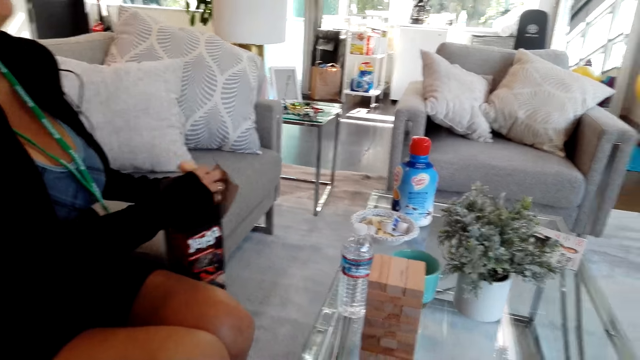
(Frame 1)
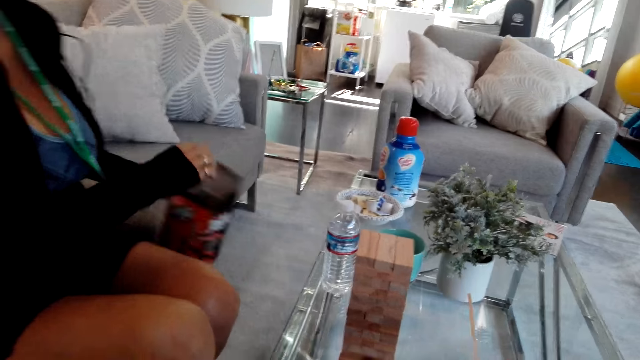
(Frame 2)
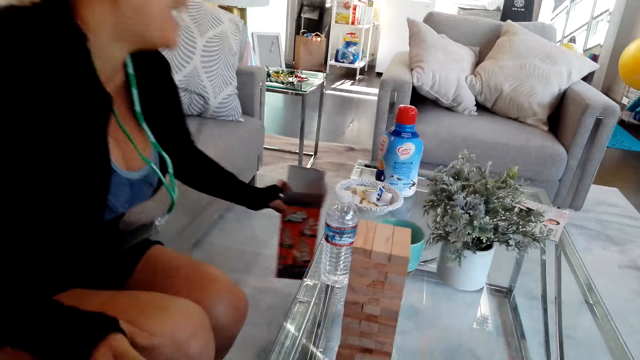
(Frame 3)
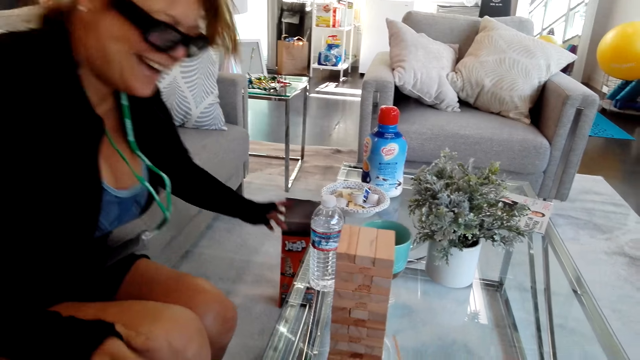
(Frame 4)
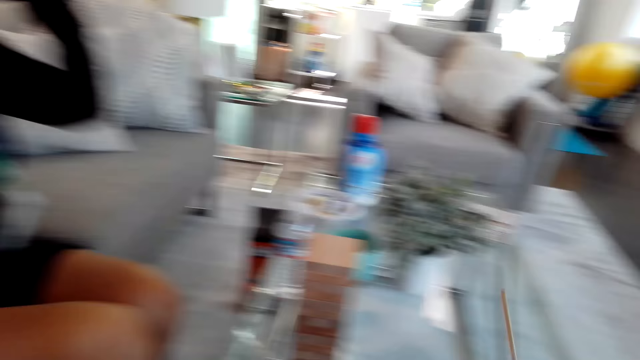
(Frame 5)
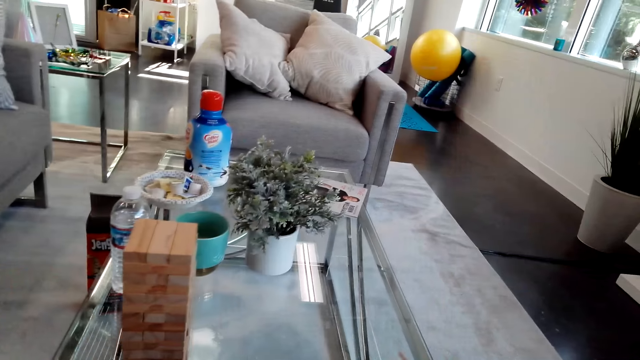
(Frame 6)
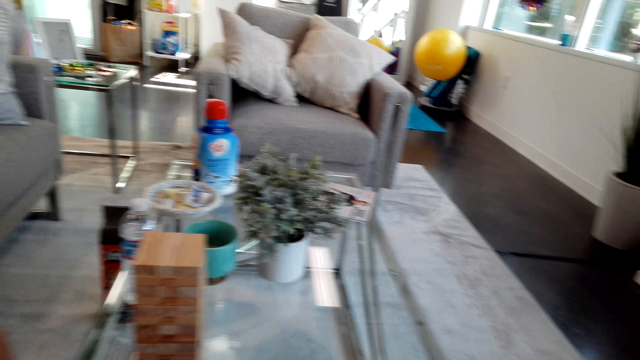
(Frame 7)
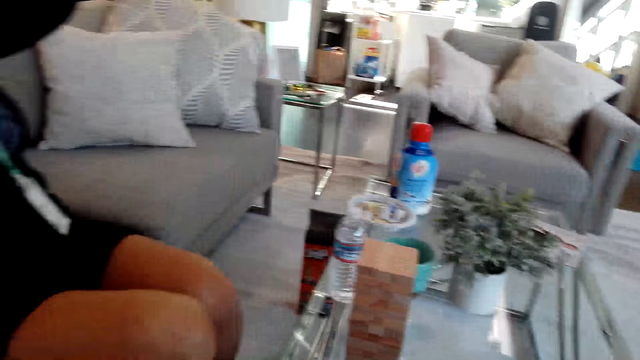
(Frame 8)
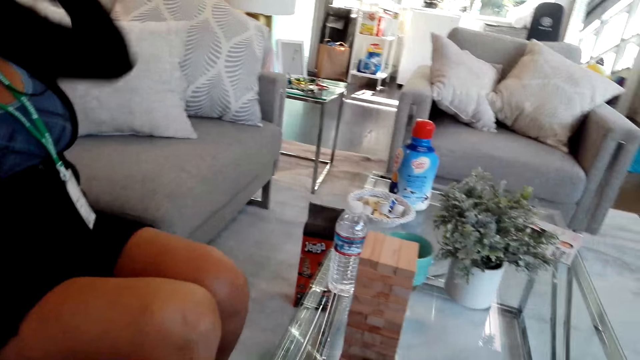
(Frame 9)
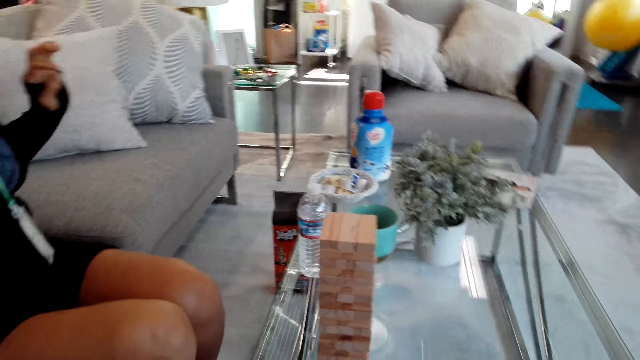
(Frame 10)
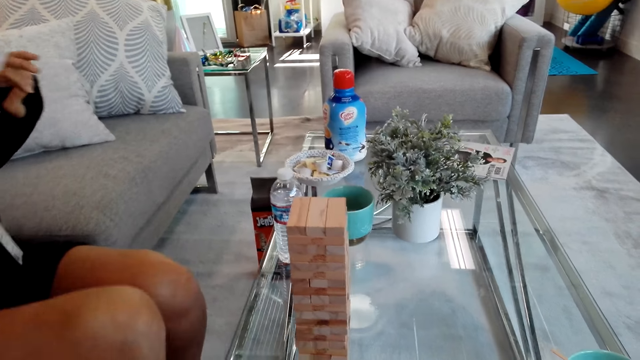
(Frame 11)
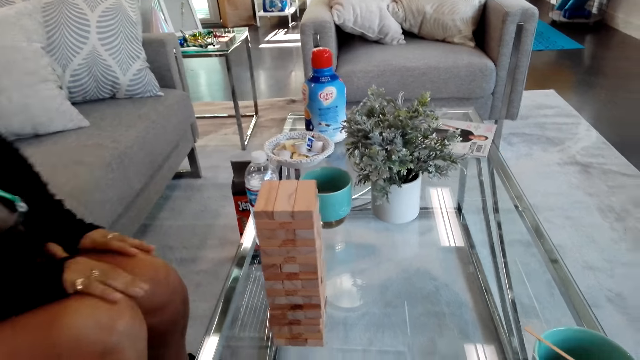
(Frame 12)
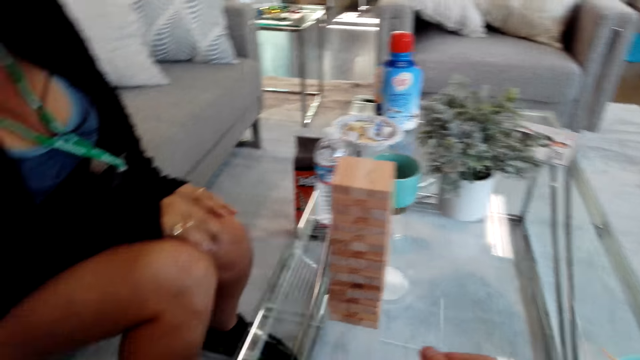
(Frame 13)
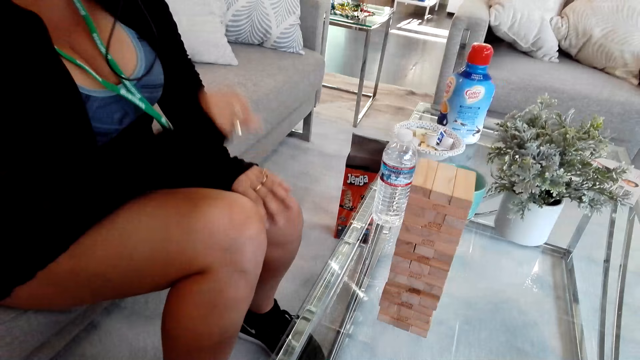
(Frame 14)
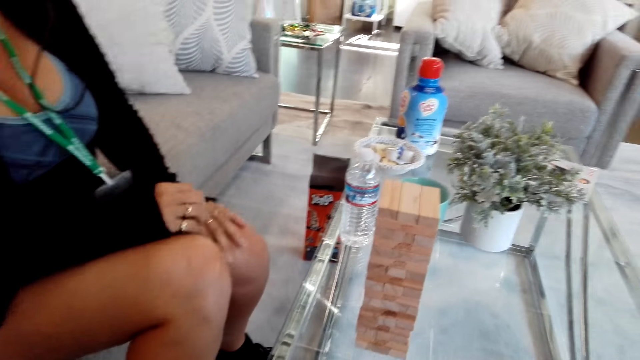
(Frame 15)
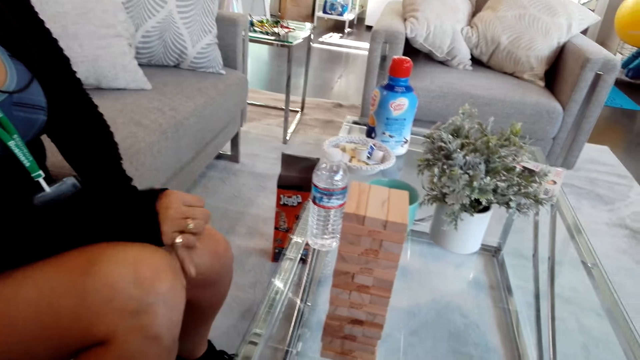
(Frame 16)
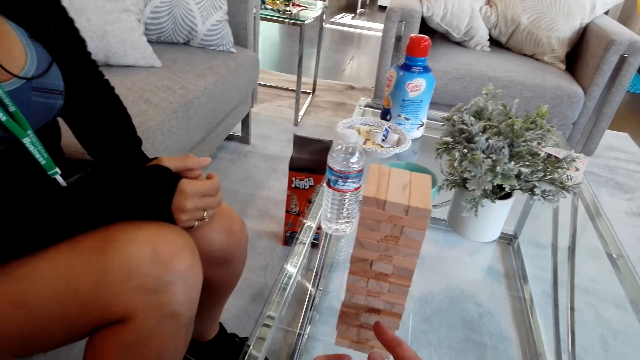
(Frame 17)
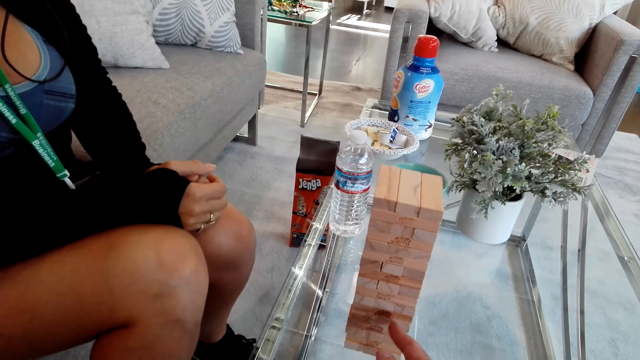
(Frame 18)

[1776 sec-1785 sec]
A girl holds a box. The girl puts the tumbling tower in the box. The girl puts the box on the floor. The camera wearer talks to the girl.

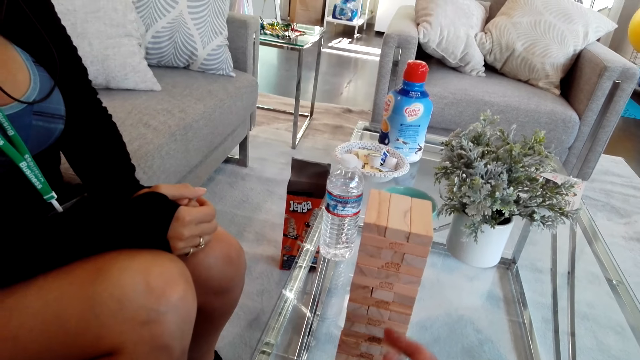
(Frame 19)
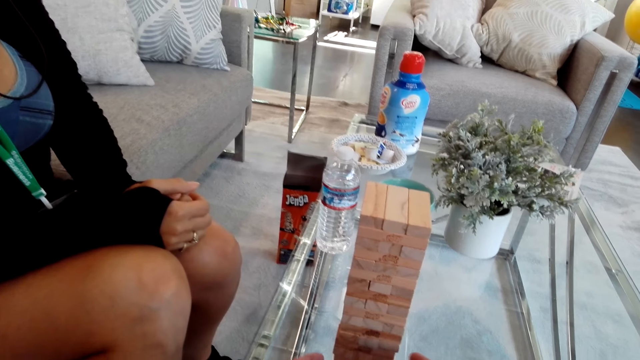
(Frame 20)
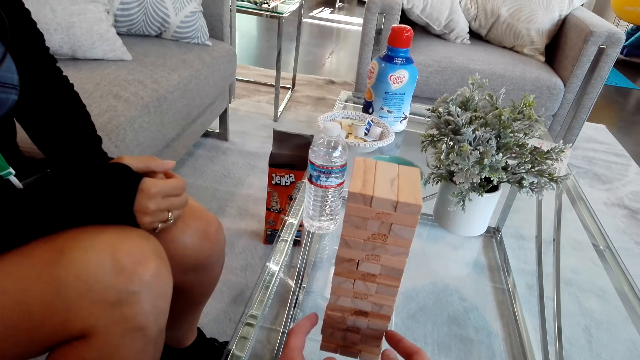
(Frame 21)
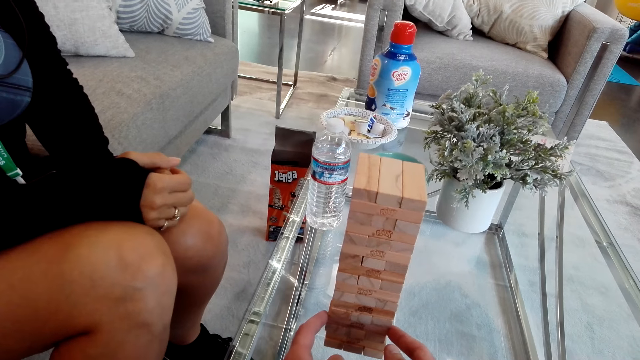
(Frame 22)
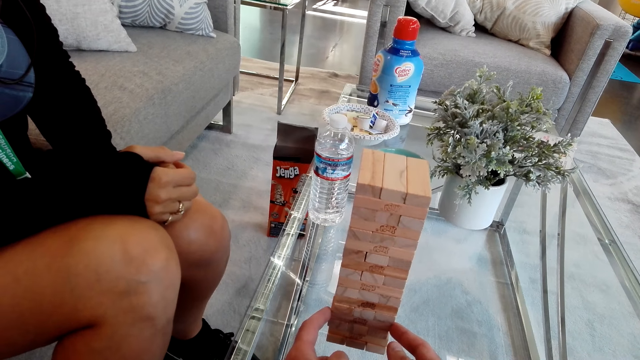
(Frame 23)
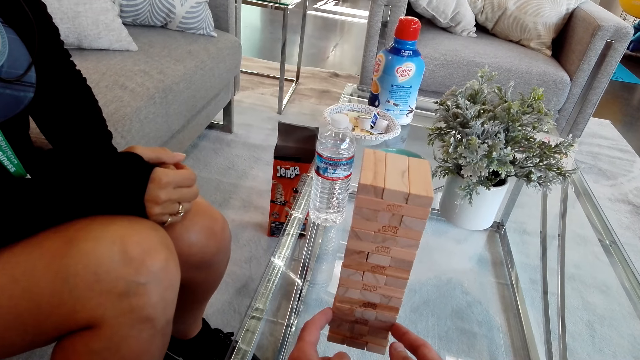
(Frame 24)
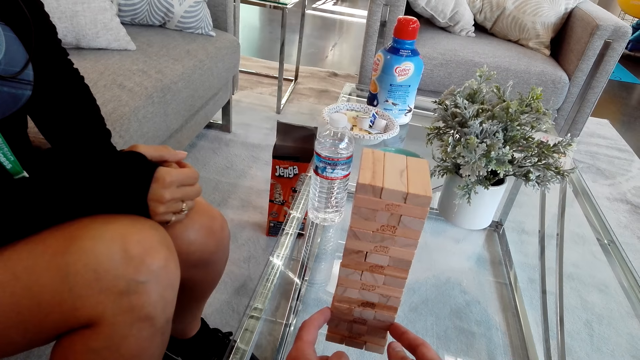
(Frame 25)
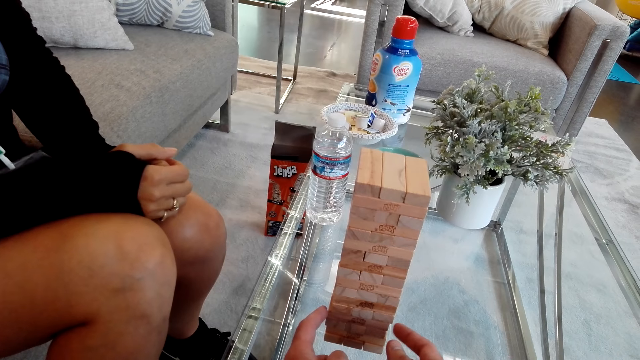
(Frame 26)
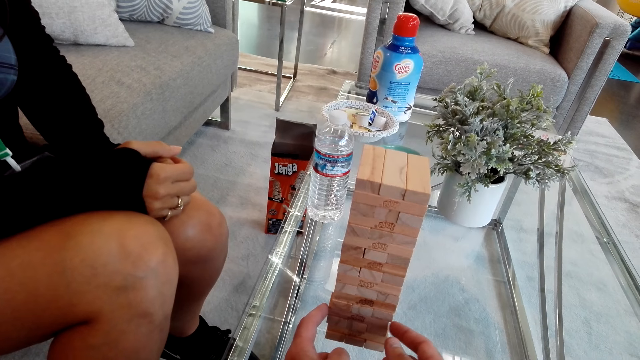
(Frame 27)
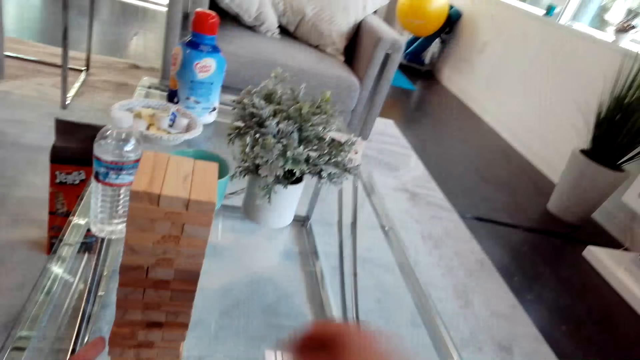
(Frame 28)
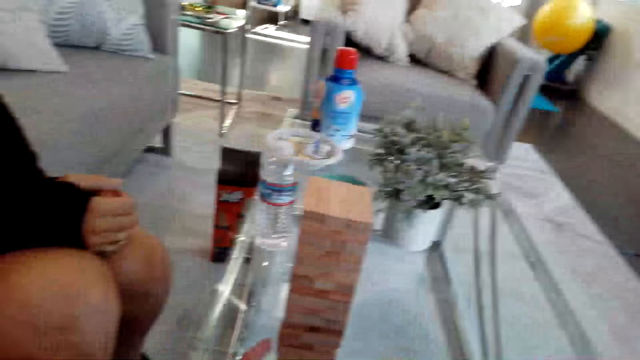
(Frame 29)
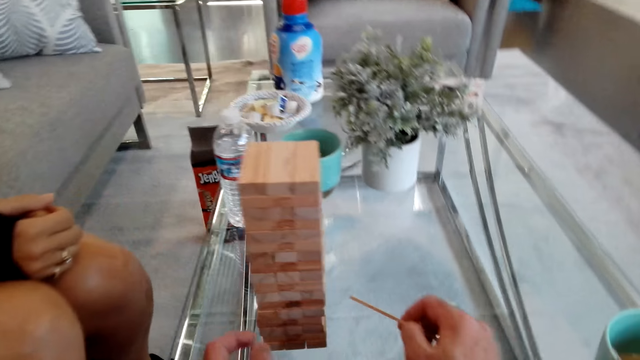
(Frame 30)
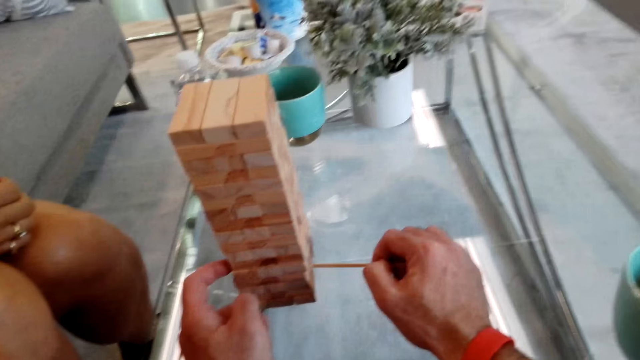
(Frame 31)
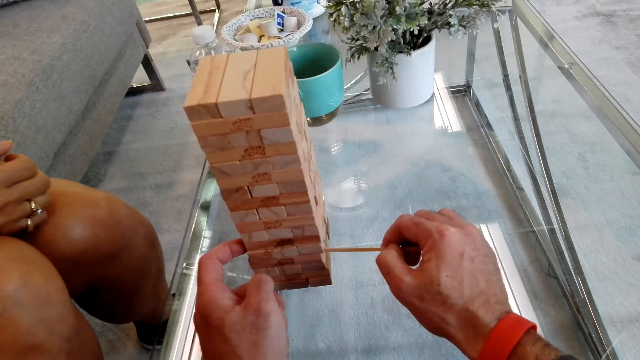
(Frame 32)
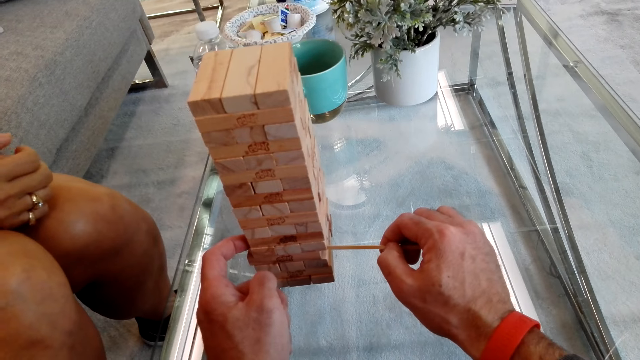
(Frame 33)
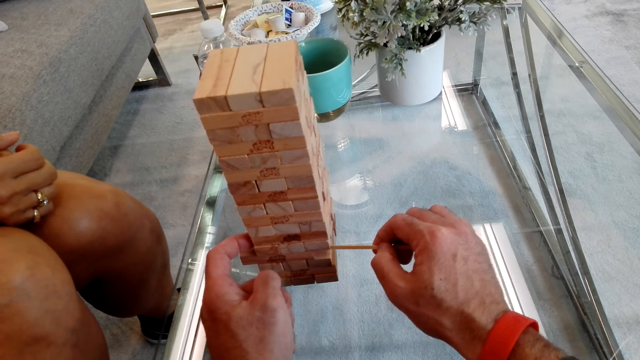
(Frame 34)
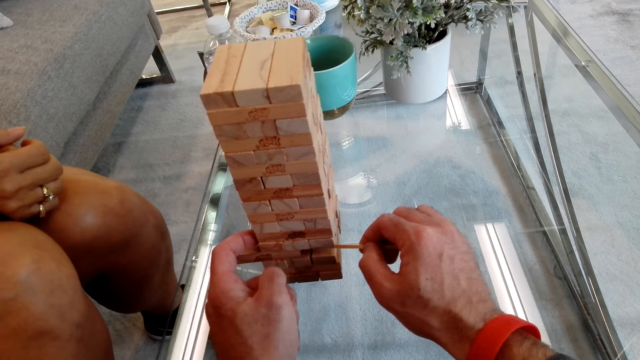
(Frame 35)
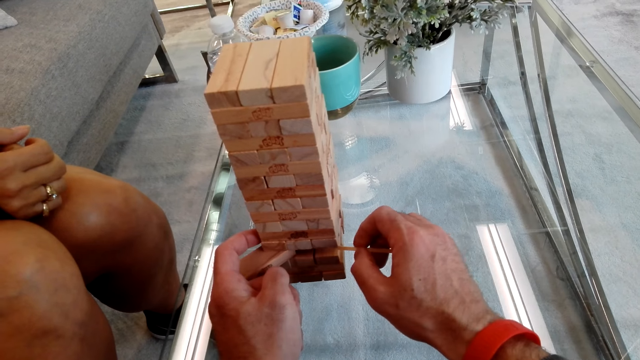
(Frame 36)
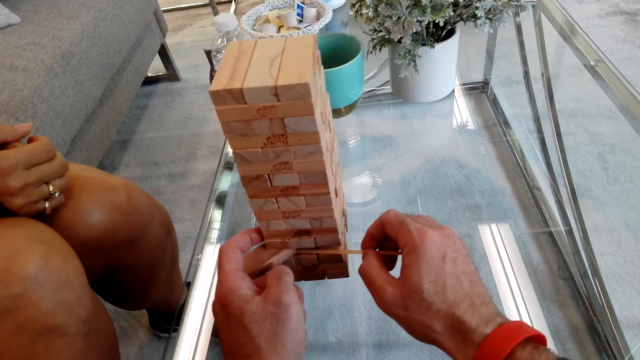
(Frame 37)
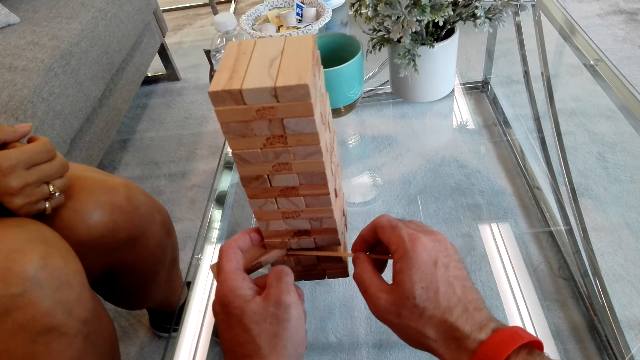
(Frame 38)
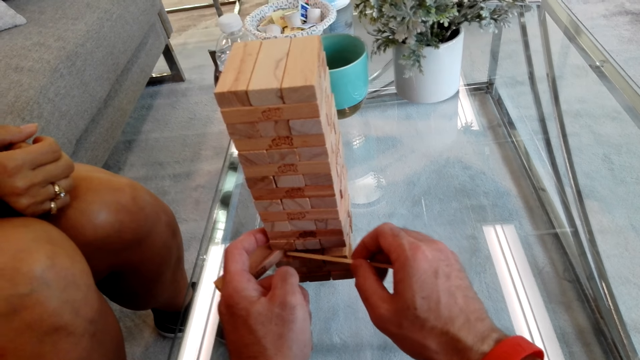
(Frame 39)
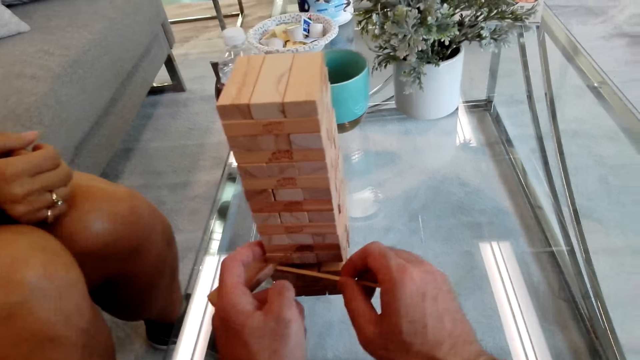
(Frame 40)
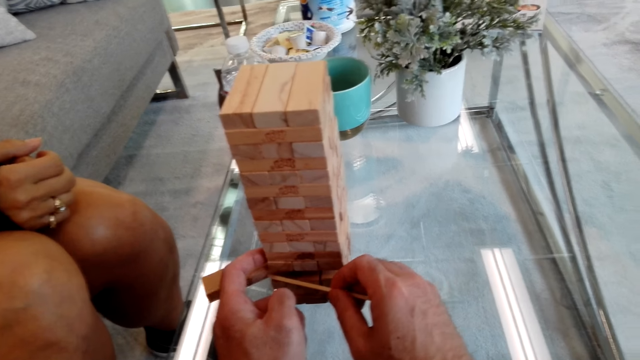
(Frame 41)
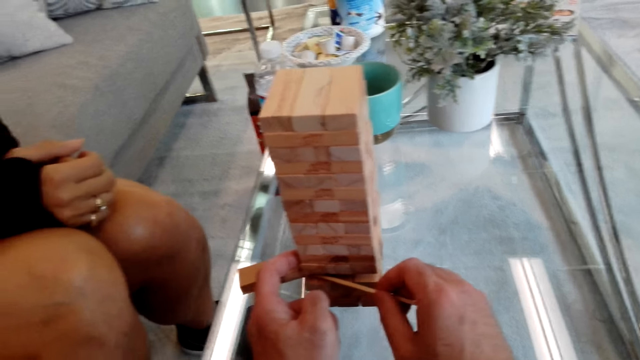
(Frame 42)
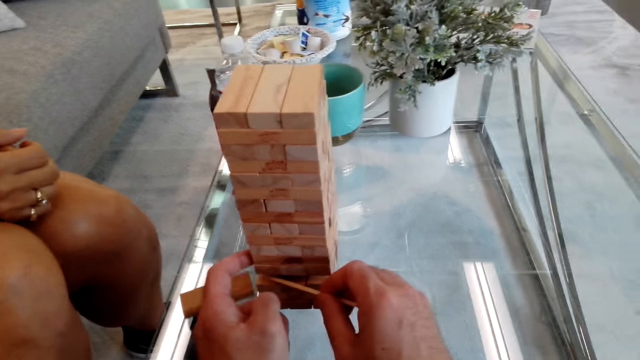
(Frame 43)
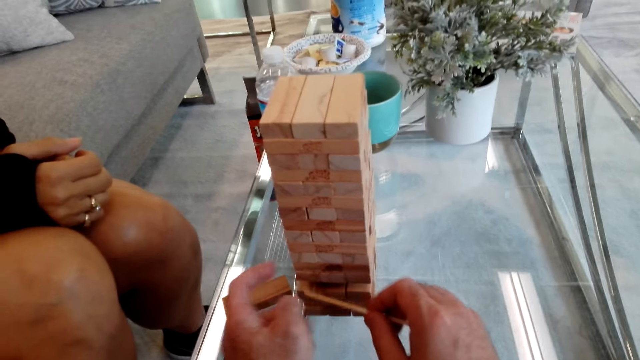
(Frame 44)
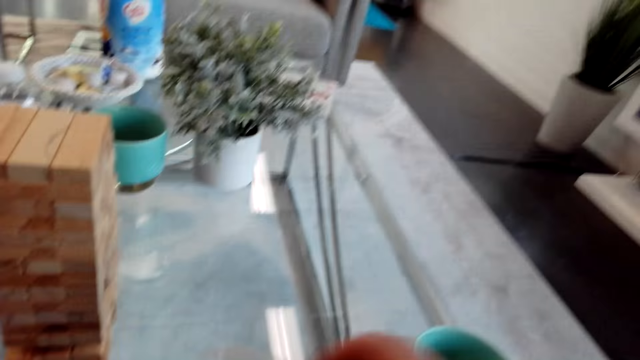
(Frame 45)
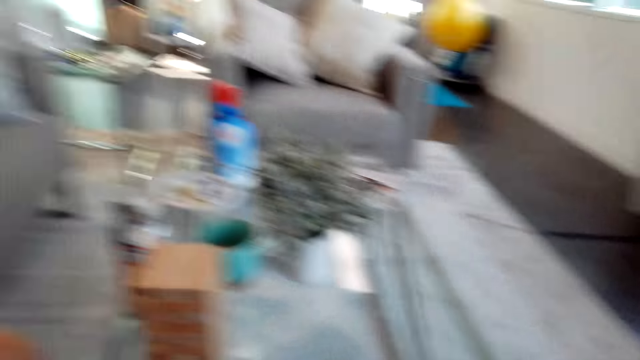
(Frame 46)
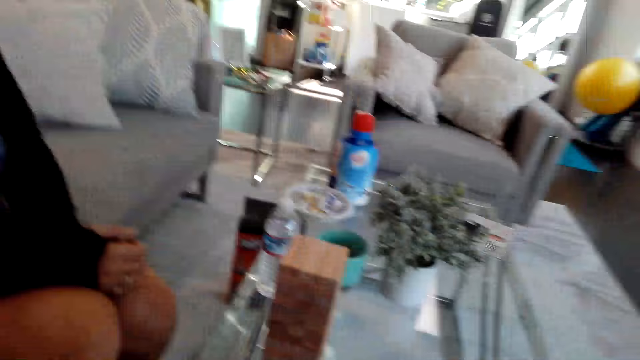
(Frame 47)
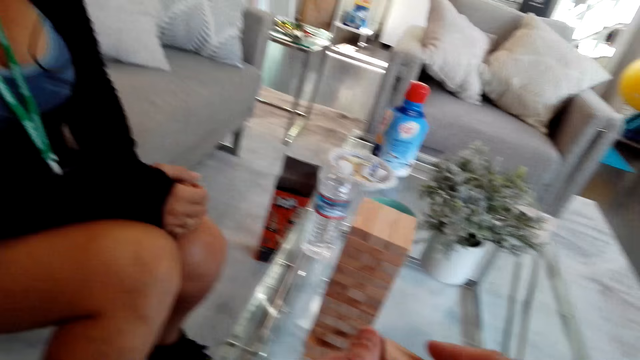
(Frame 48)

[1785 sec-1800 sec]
The camera wearer plays the tumbling tower. They play the jenga game. They talk to a girl. They play the tumbling tower.
